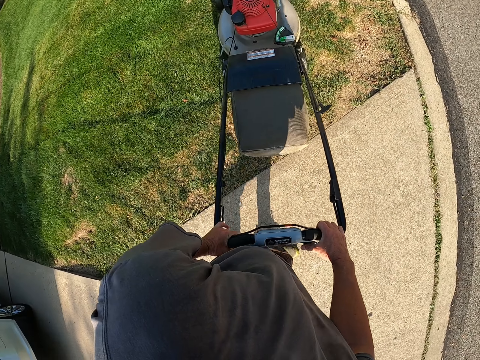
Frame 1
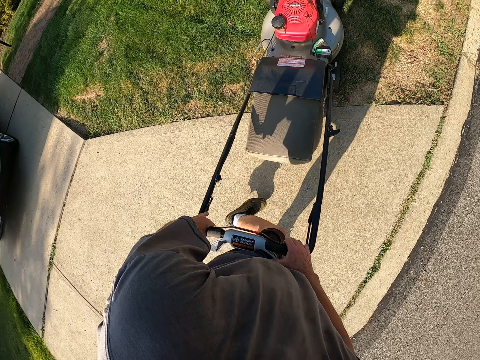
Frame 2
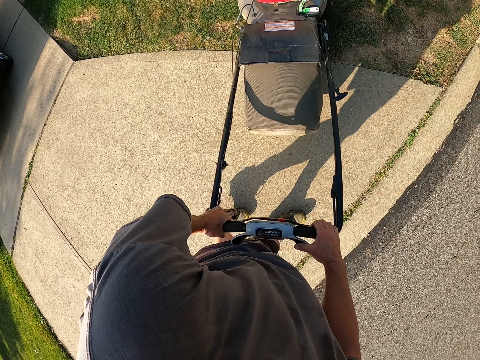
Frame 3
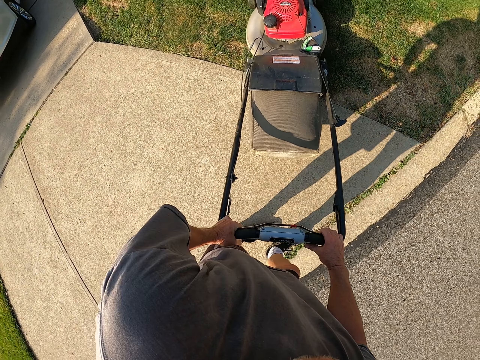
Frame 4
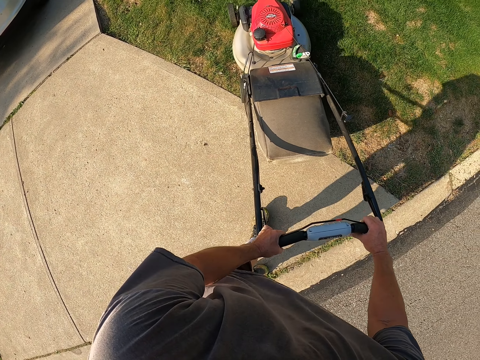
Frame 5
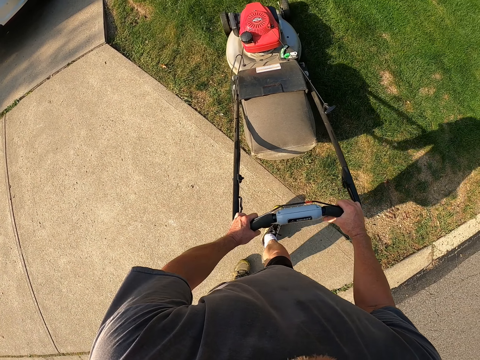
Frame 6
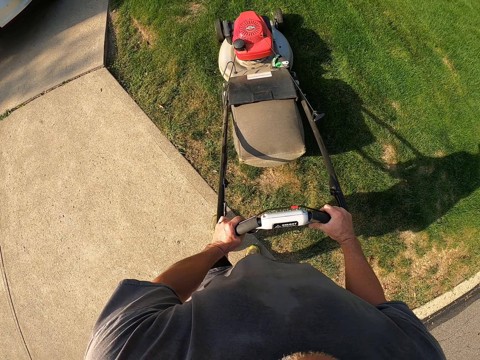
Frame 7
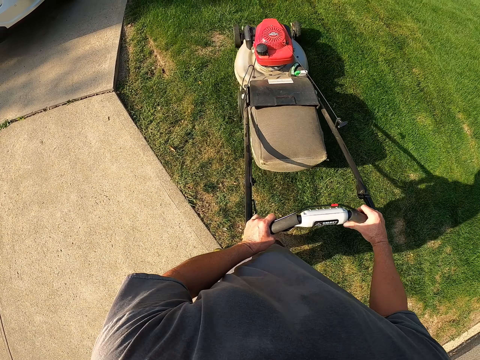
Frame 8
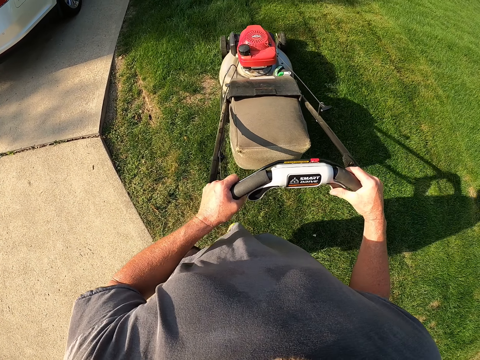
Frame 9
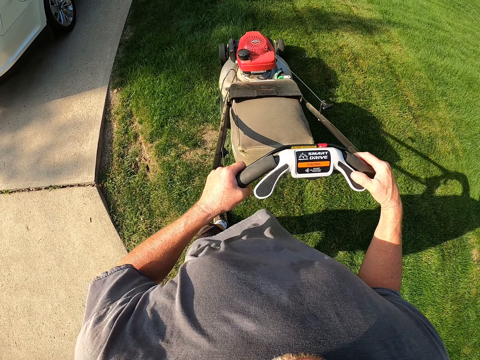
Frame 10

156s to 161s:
The camera wearer turns the lawnmower around. They cut the grass with the lawnmower.

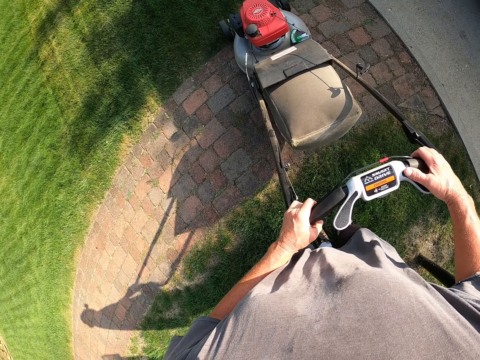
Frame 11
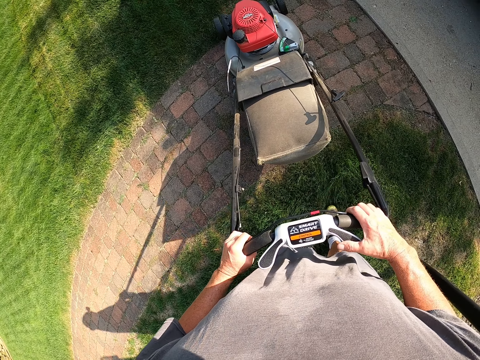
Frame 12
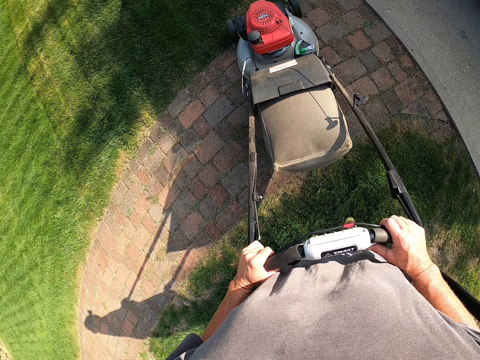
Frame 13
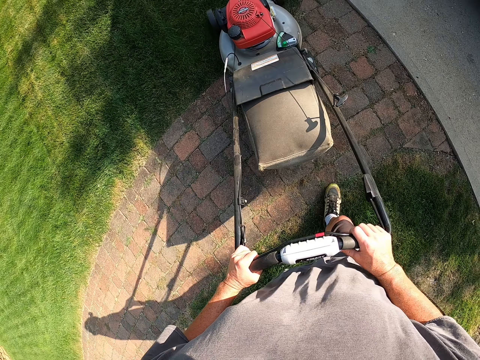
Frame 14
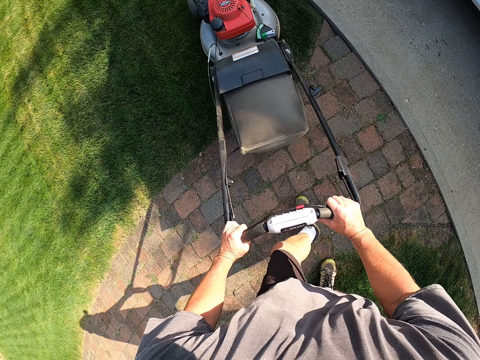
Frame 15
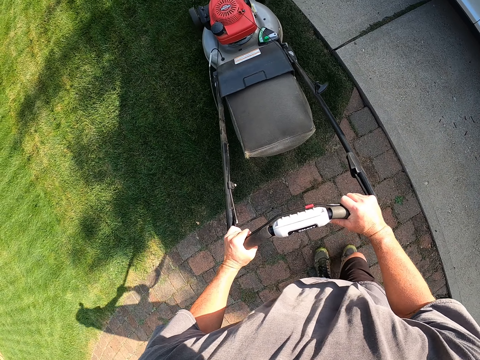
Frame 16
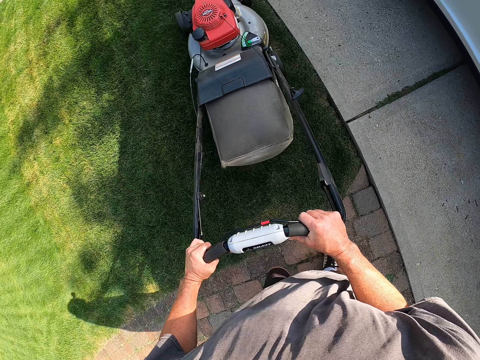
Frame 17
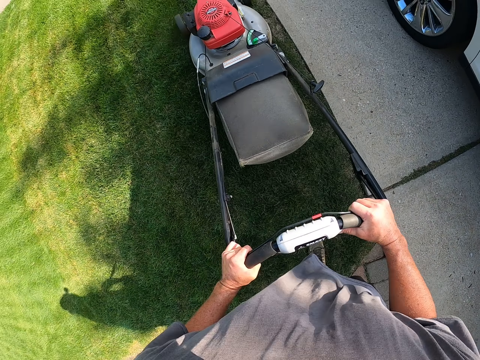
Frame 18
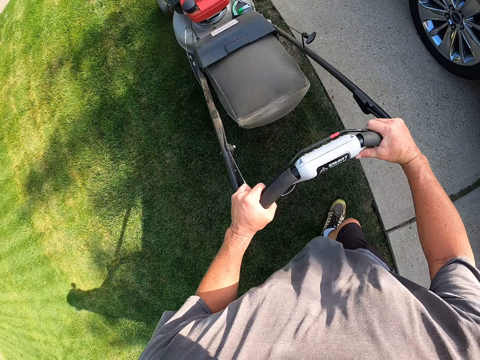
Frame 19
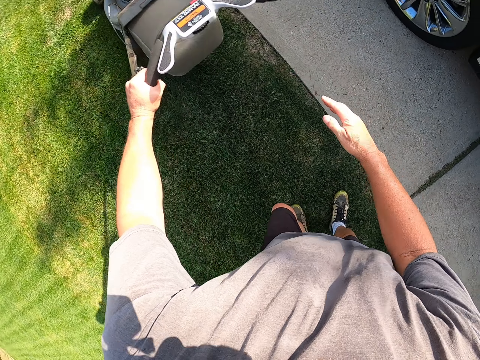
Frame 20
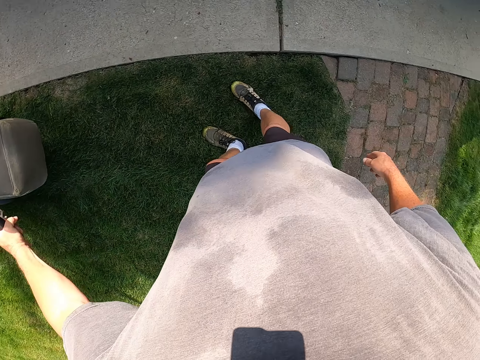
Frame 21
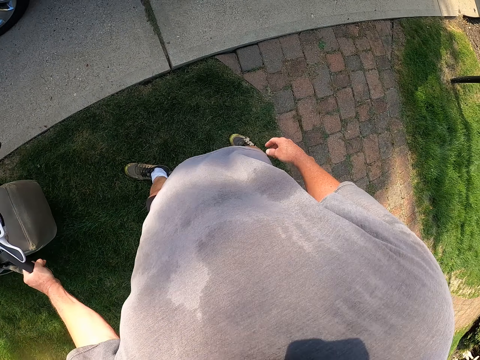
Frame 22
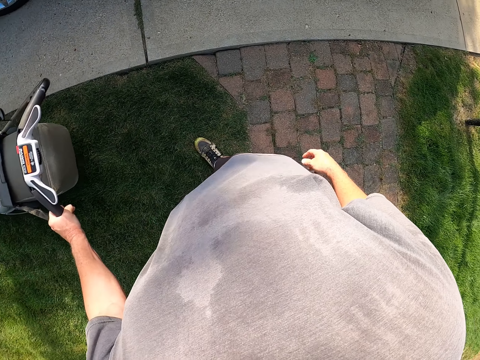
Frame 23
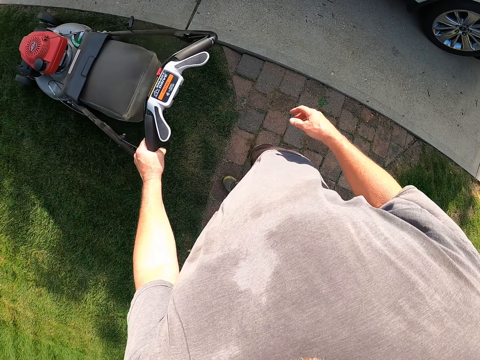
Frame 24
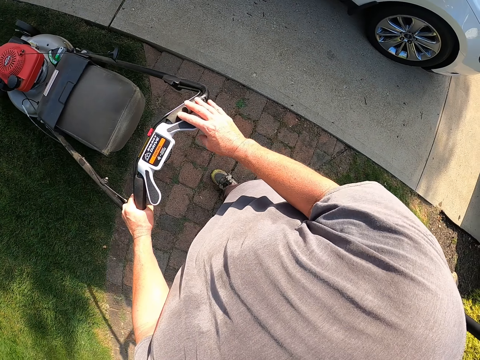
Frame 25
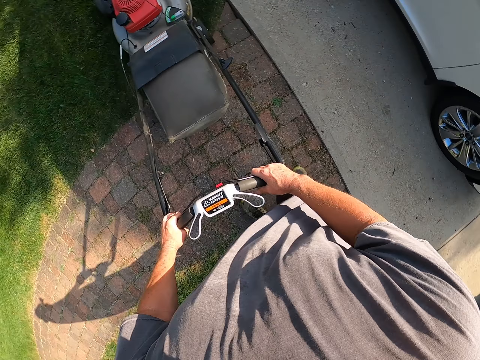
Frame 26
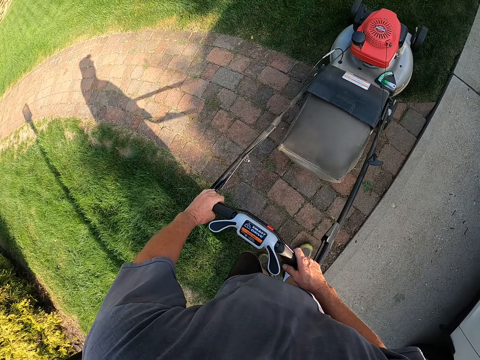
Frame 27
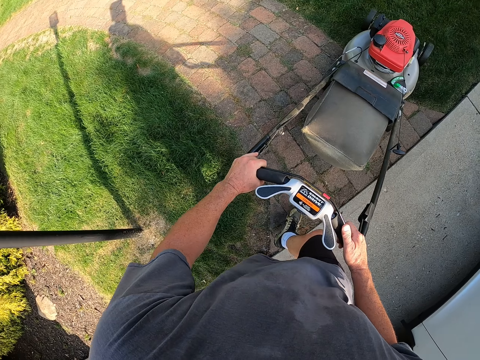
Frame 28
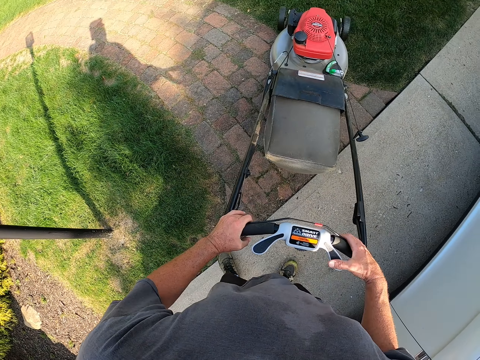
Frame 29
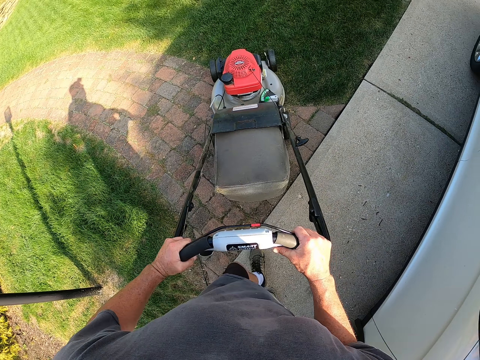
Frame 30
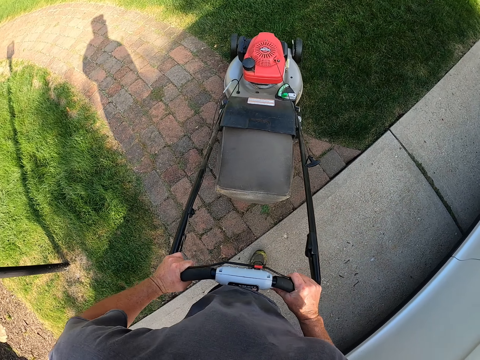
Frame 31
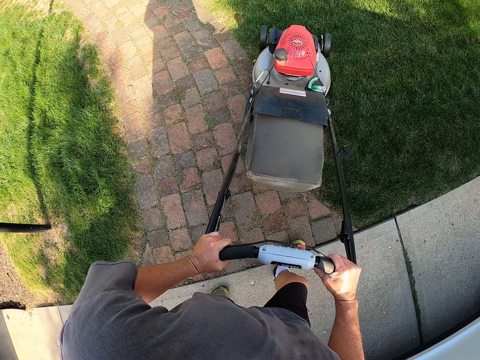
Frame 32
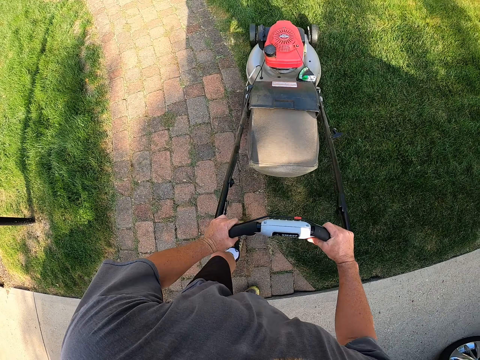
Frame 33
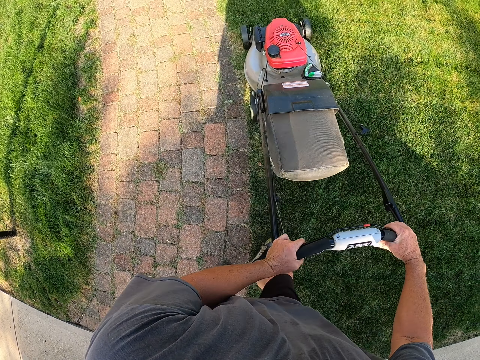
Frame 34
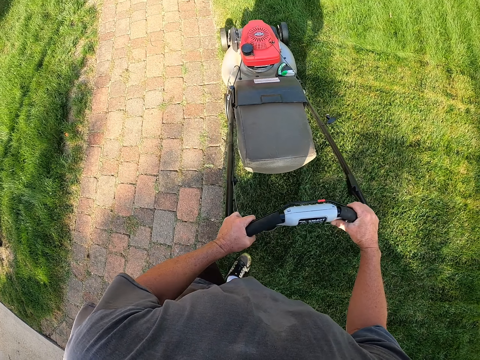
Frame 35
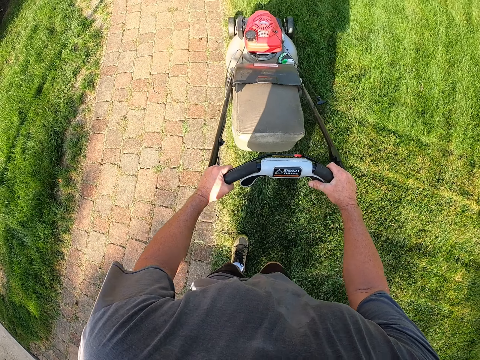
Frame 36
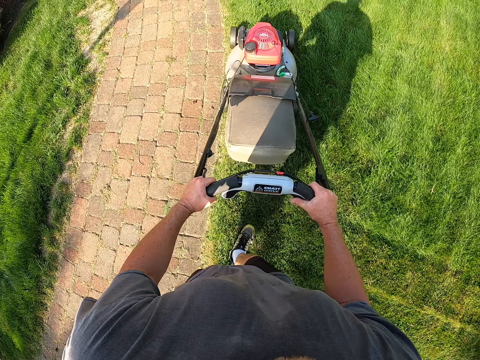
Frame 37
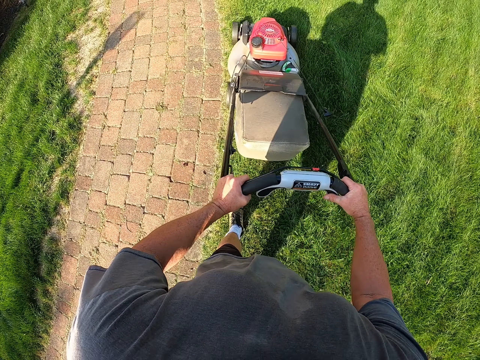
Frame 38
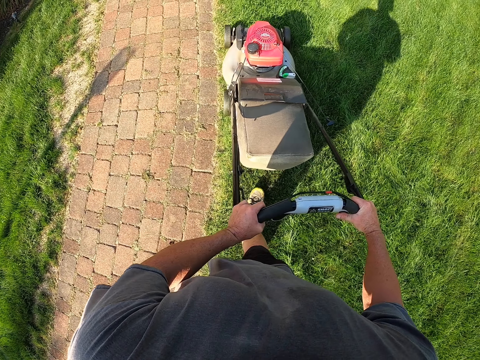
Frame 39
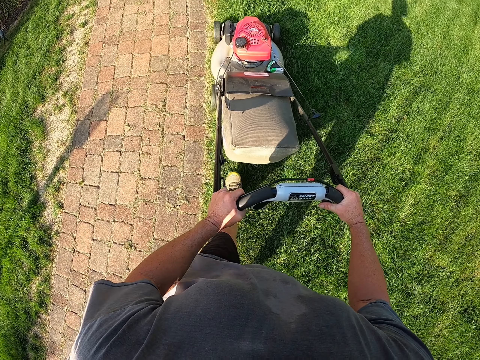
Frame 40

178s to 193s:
The camera wearer cuts the grass with the lawnmower. They pull the lawnmower. They cut the grass with the lawnmower.

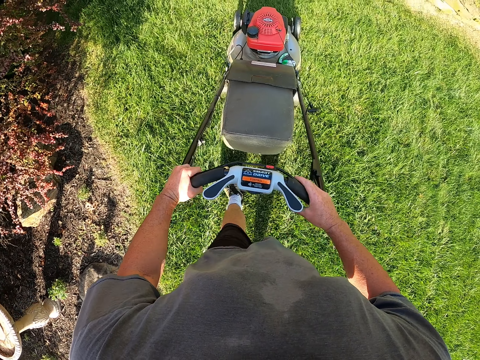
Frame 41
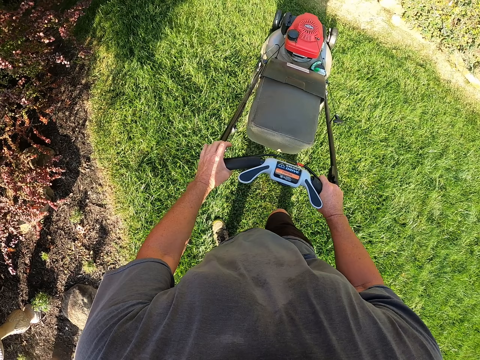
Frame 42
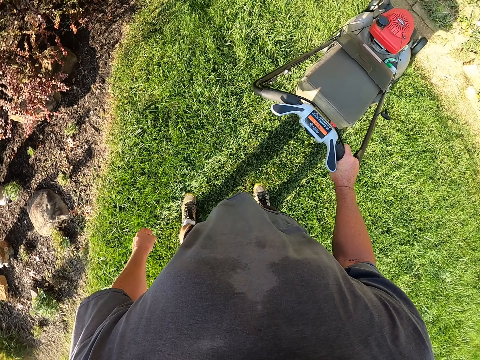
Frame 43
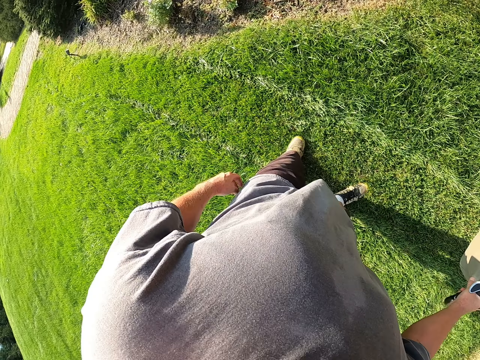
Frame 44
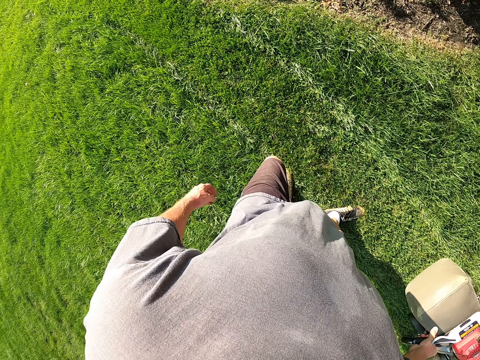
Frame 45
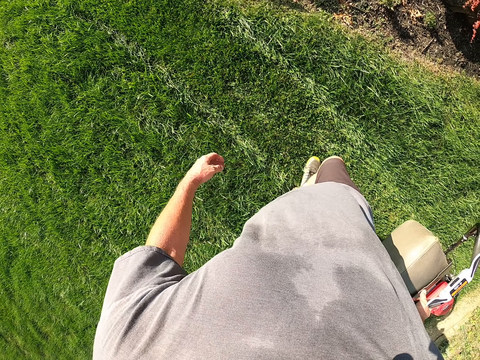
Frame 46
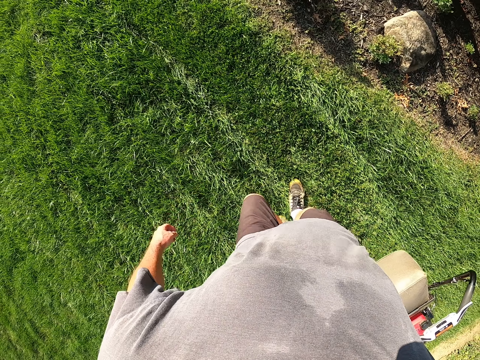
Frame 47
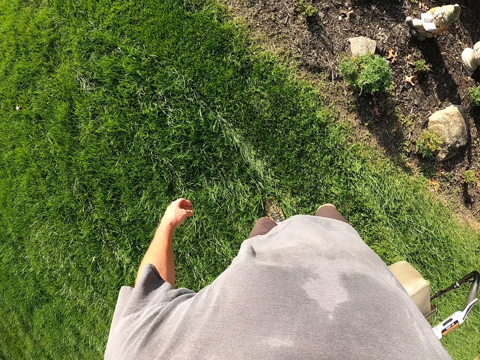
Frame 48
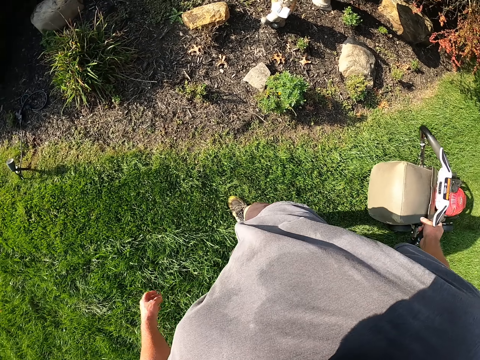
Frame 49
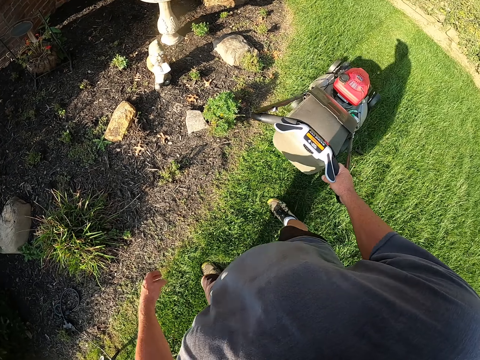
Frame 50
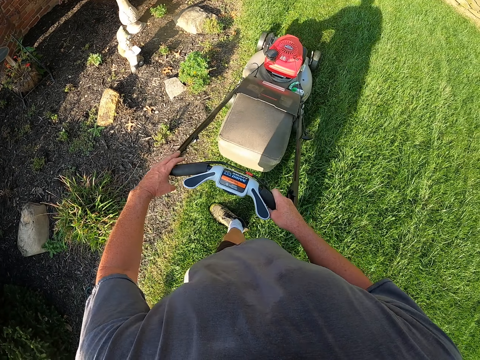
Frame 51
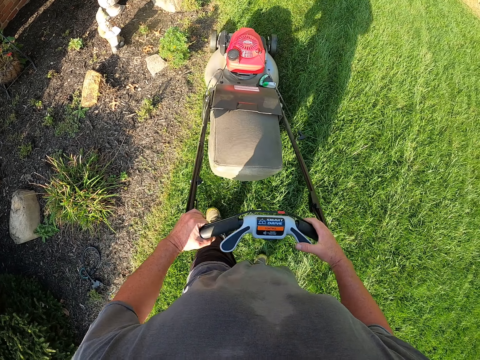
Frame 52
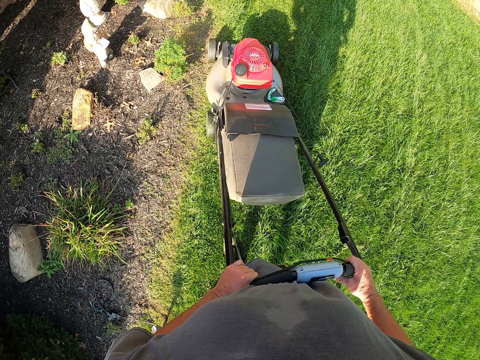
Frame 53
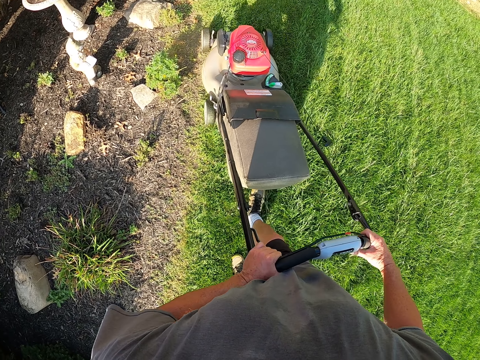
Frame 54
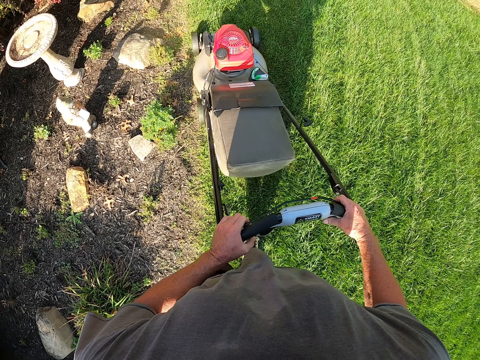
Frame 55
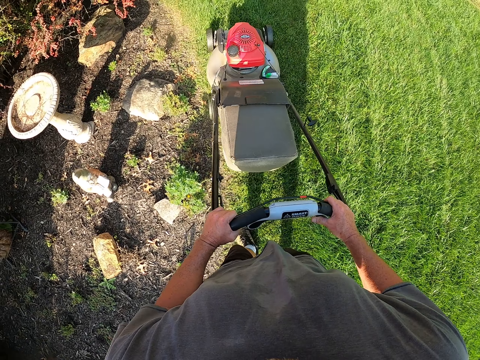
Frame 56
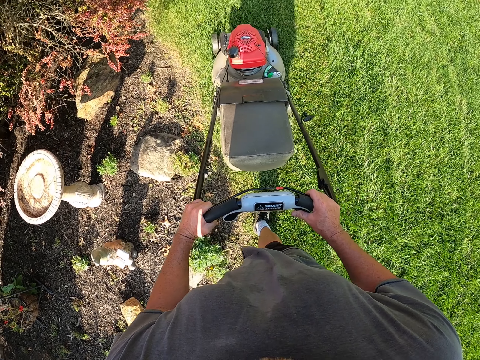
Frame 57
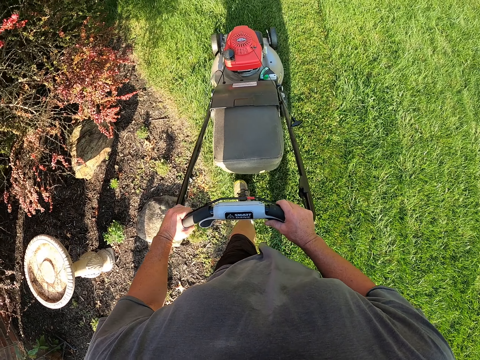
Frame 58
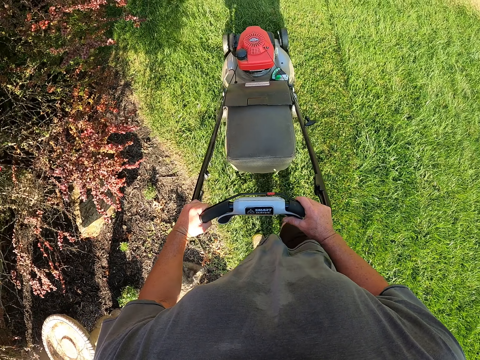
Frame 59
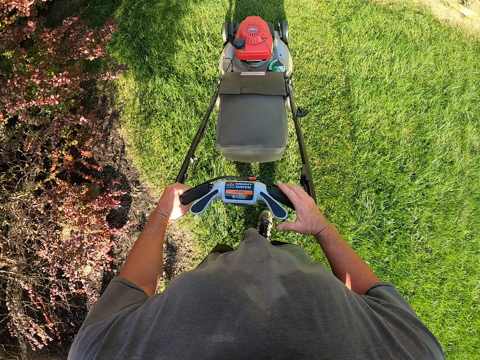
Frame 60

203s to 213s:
The camera wearer pulls the lawnmower cutting the grass. They cut the grass with the lawnmower.
